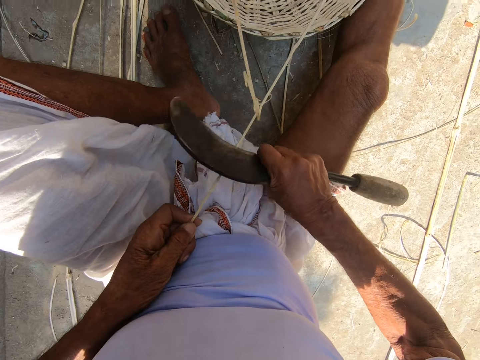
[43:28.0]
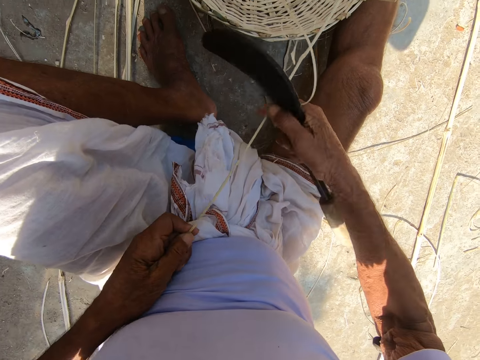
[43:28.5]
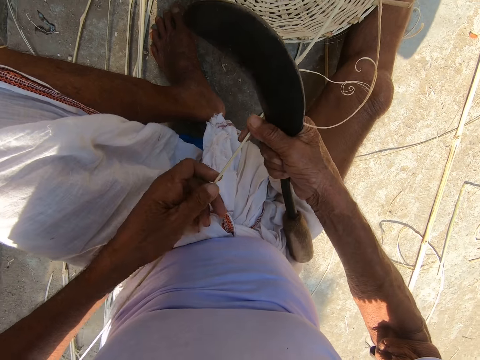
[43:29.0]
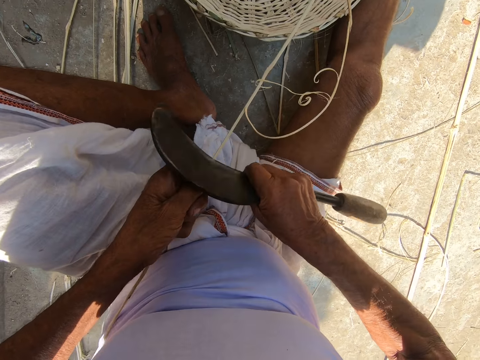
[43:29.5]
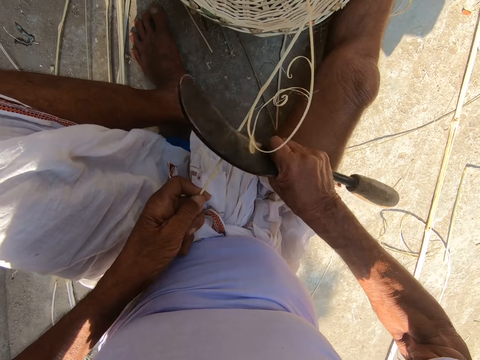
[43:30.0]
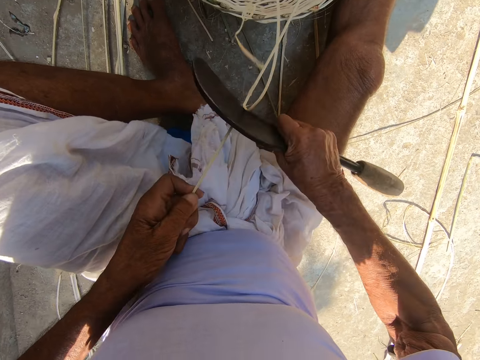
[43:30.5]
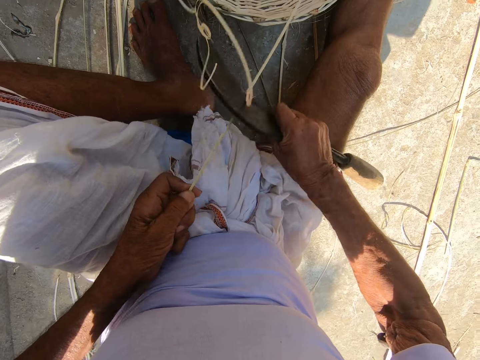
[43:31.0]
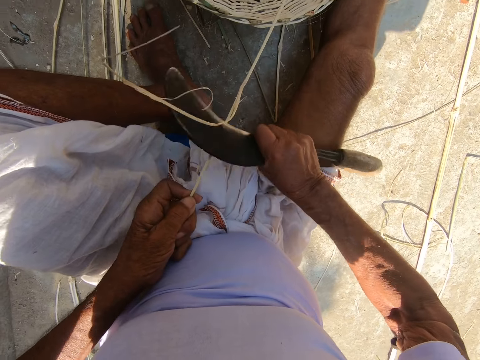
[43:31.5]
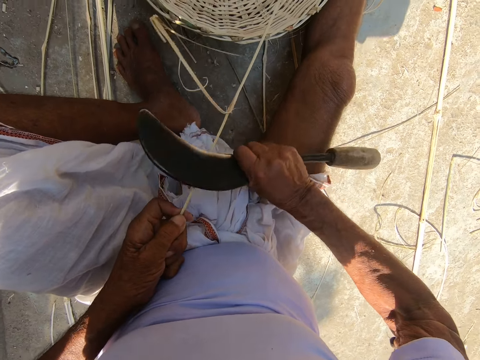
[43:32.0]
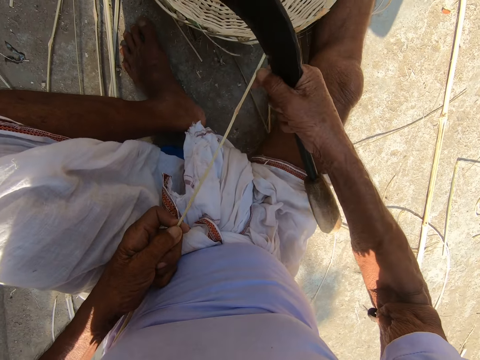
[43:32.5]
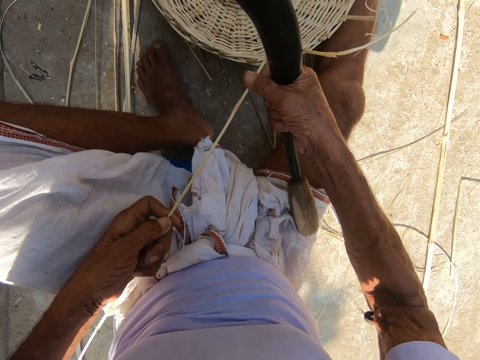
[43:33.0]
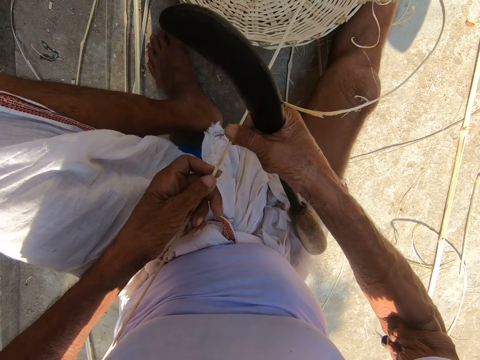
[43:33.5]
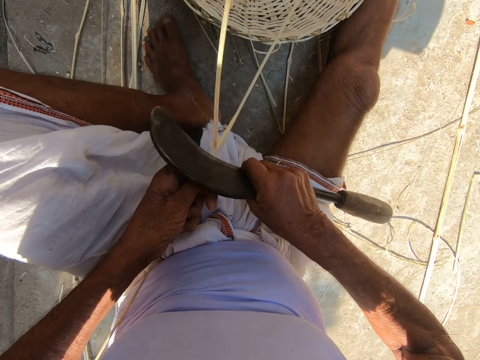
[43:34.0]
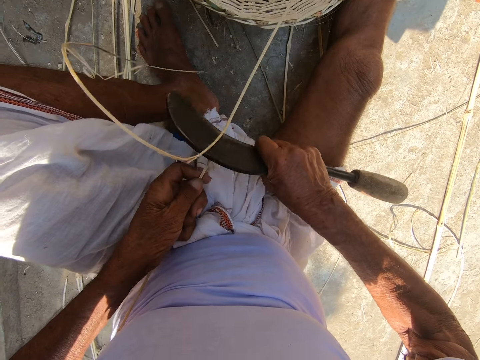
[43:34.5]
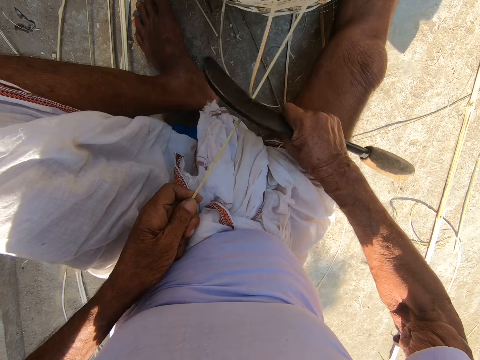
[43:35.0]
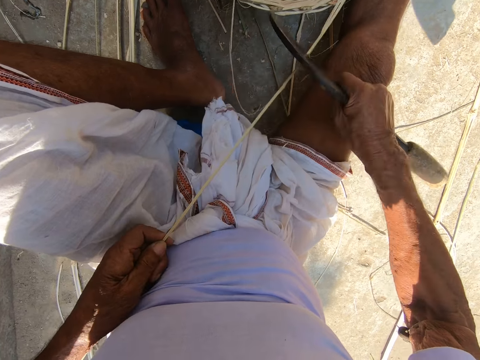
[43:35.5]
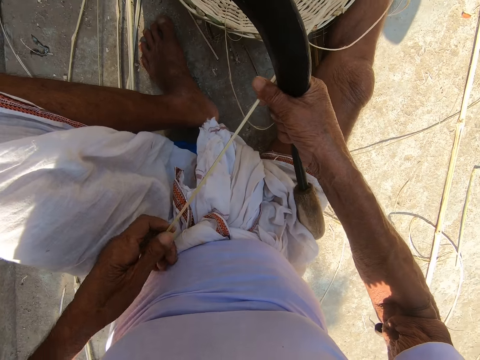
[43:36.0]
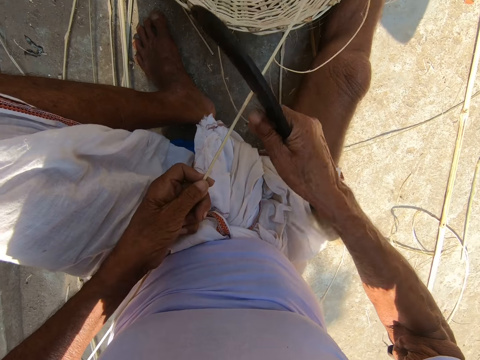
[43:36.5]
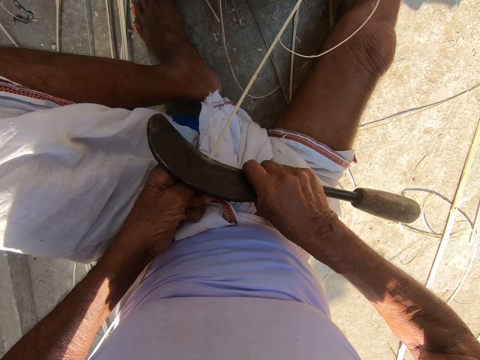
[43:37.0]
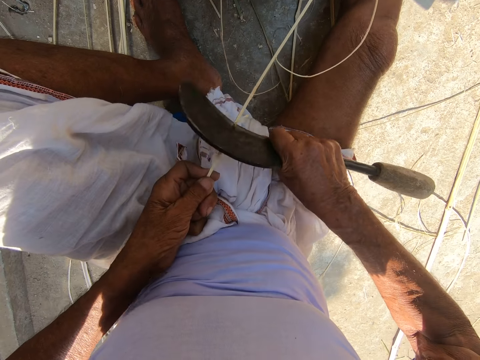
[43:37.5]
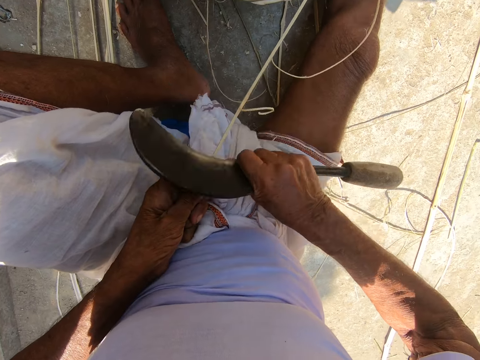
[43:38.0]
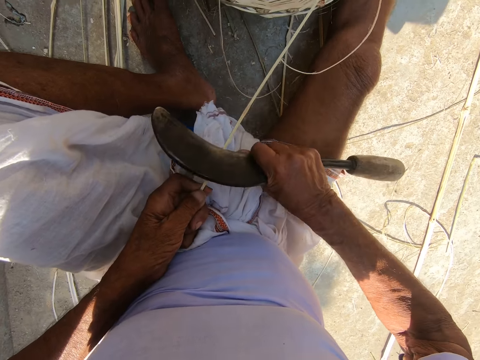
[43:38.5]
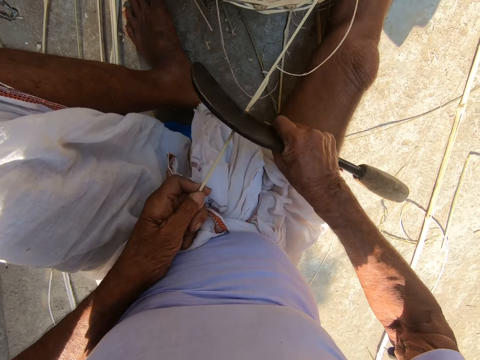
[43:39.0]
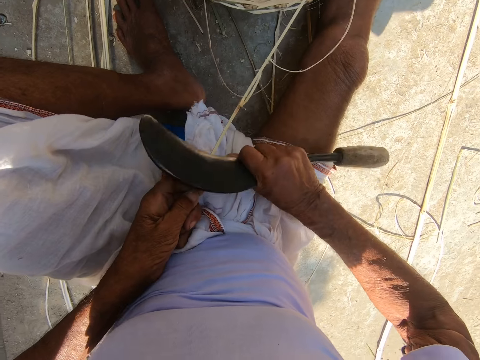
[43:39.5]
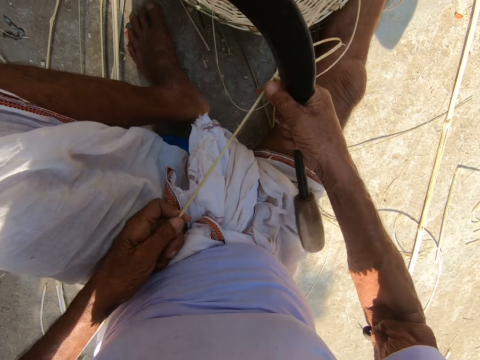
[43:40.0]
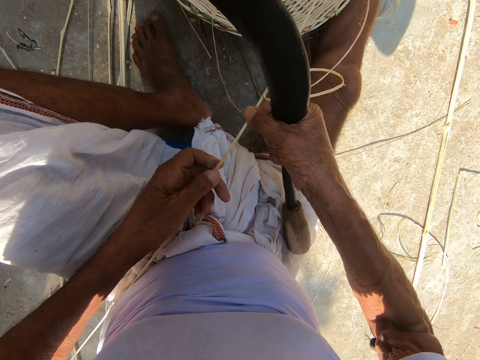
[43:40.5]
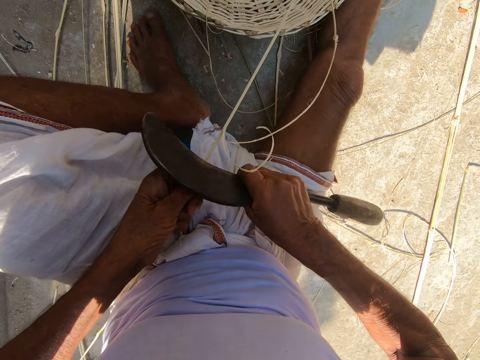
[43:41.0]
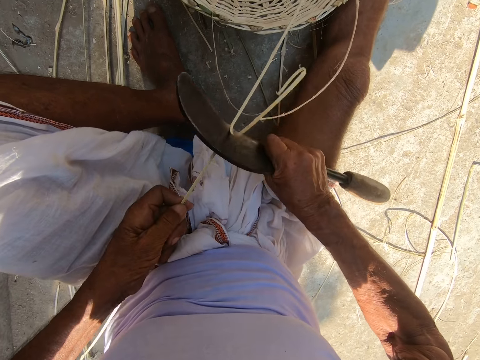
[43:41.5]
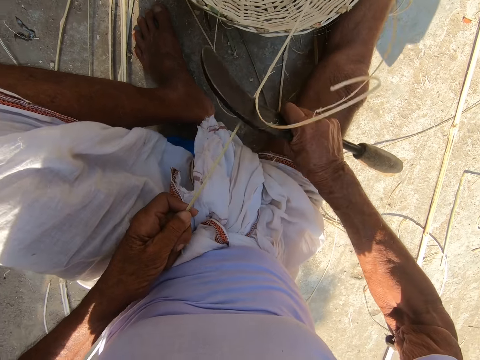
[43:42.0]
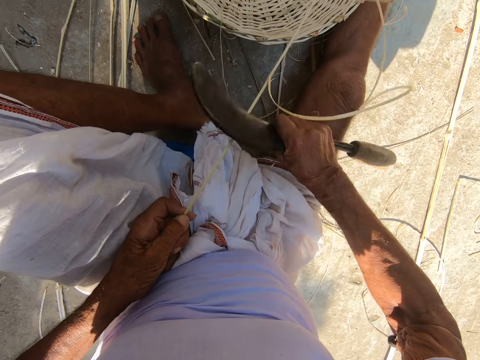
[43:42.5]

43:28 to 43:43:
The camera wearer adjusts his left hand on the bamboo strip. He scrapes the bamboo strip with the sickle in his right hand. He adjusts his left hand on the bamboo strip. He scrapes the bamboo strip with the sickle in his right hand. He adjusts his left hand on the bamboo strip. He scrapes the bamboo strip with the sickle in his right hand. He adjusts his left hand on the bamboo strip. He scrapes the bamboo strip with the sickle in his right hand.

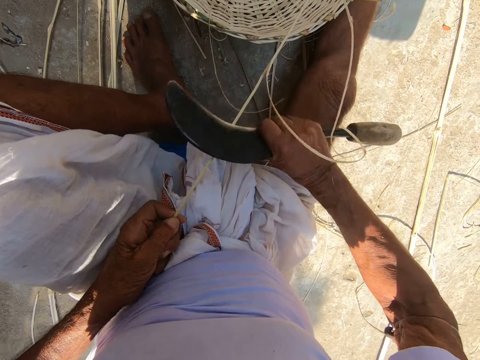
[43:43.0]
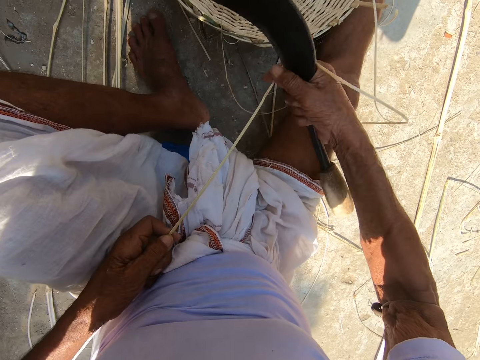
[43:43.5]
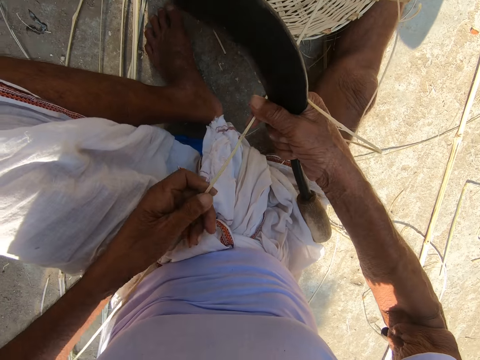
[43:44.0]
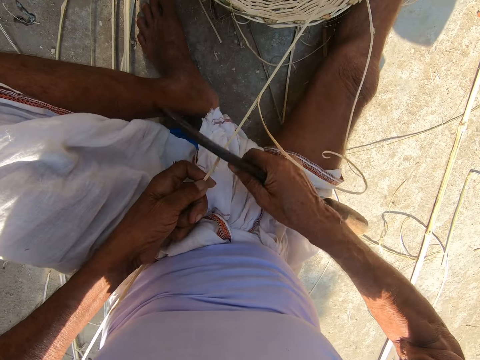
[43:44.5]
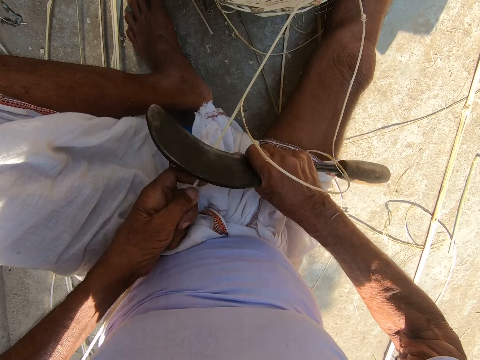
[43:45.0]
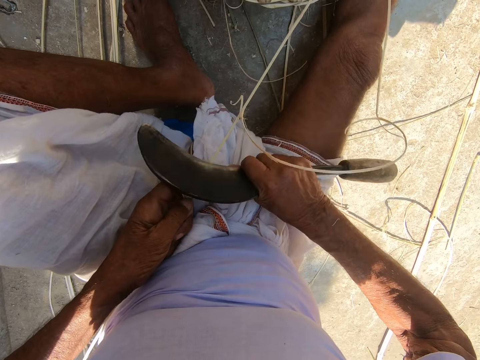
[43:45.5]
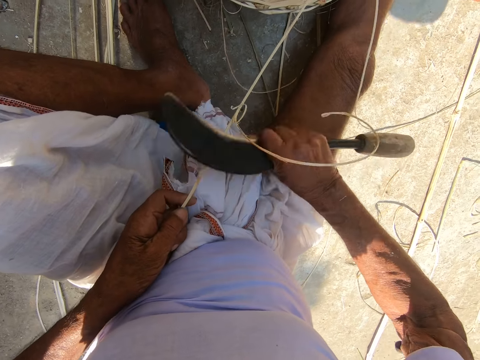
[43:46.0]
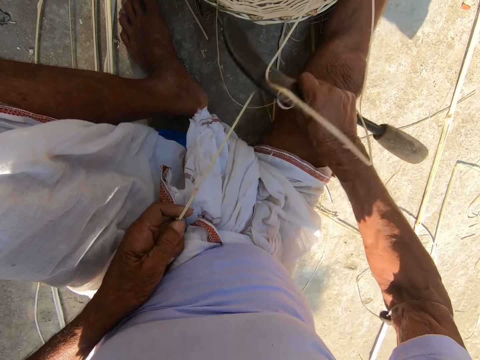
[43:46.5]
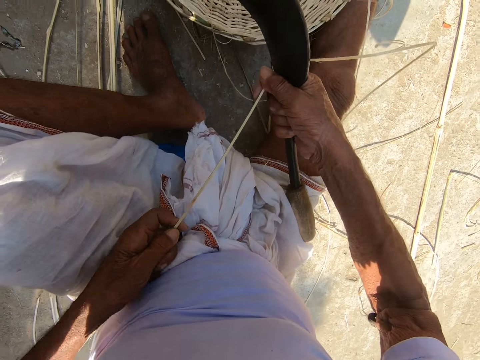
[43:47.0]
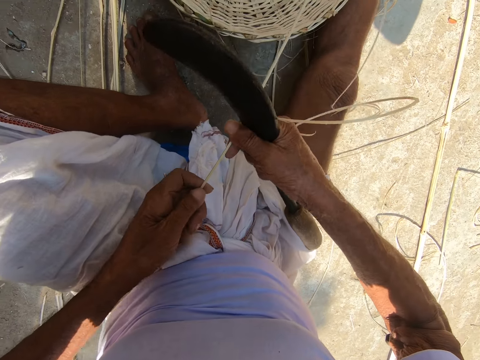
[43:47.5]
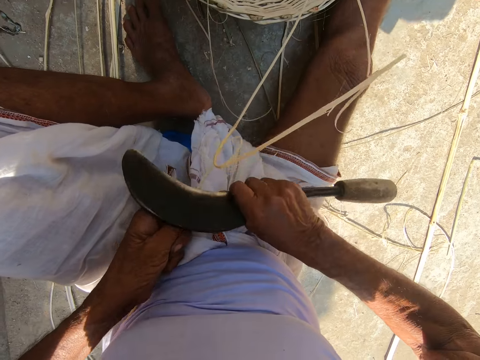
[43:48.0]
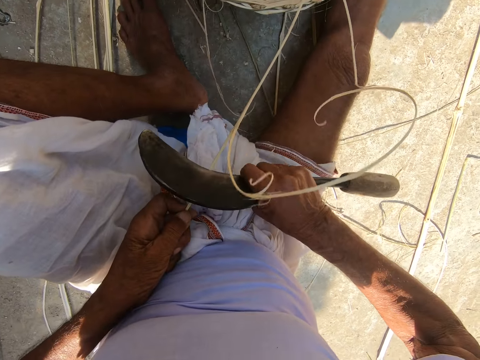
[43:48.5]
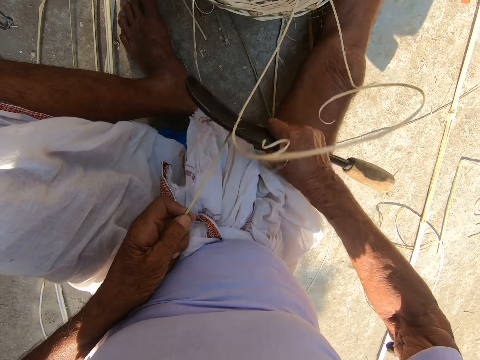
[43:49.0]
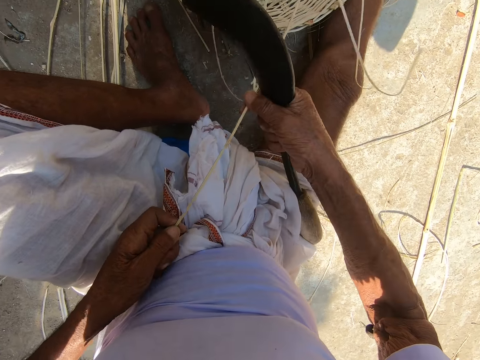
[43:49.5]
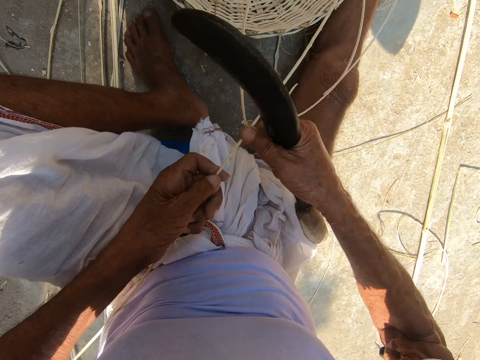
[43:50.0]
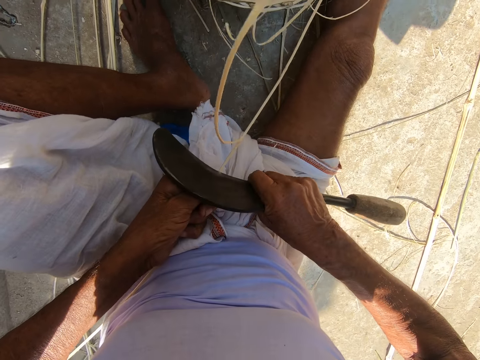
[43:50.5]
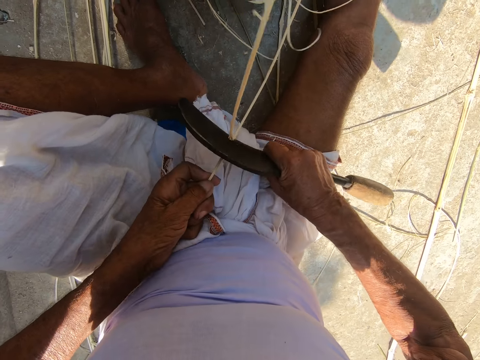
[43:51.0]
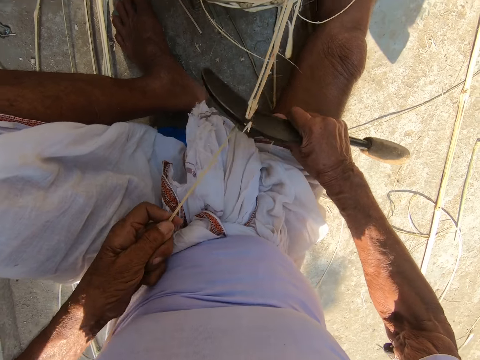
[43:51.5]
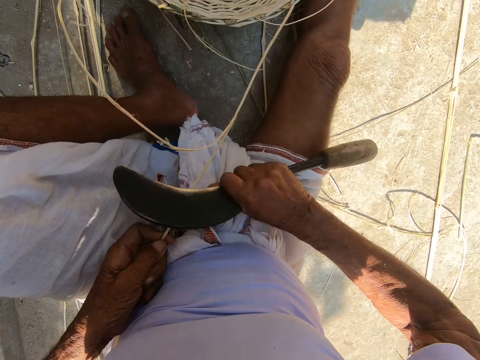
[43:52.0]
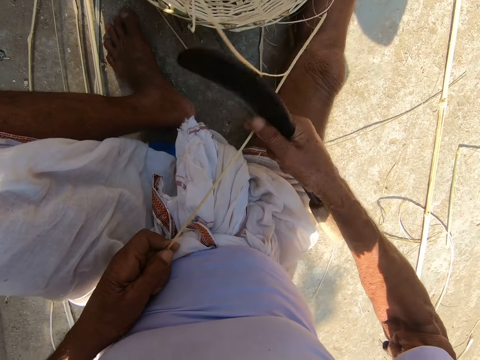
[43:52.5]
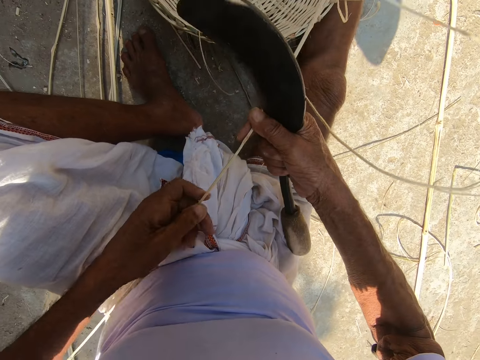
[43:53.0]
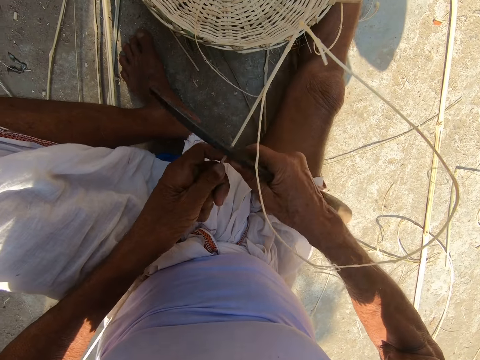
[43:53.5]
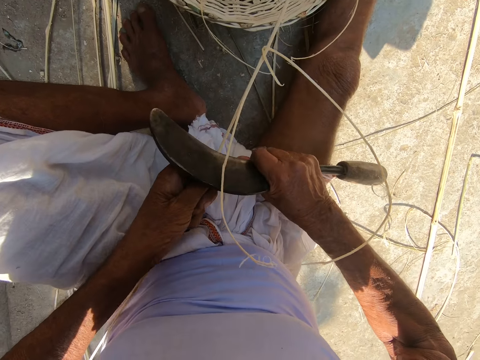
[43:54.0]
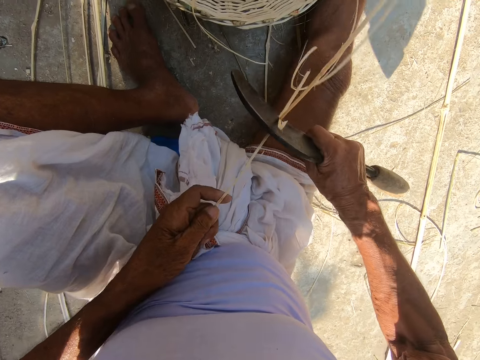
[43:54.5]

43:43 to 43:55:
The camera wearer adjusts his left hand on the bamboo strip. He scrapes the bamboo strip with the sickle in his right hand. He adjusts his left hand on the bamboo strip. He scrapes the bamboo strip with the sickle in his right hand. He adjusts his left hand on the bamboo strip. He scrapes the bamboo strip with the sickle in his right hand. He adjusts his left hand on the bamboo strip. He scrapes the bamboo strip with the sickle in his right hand.
